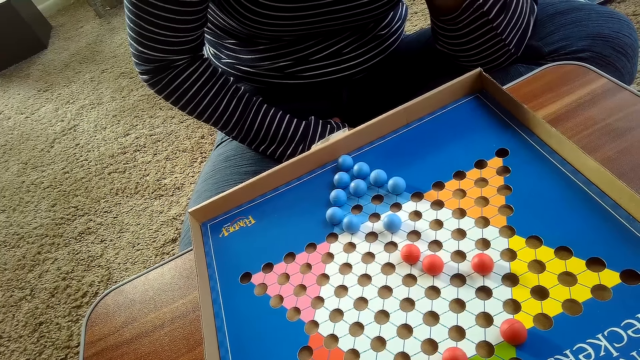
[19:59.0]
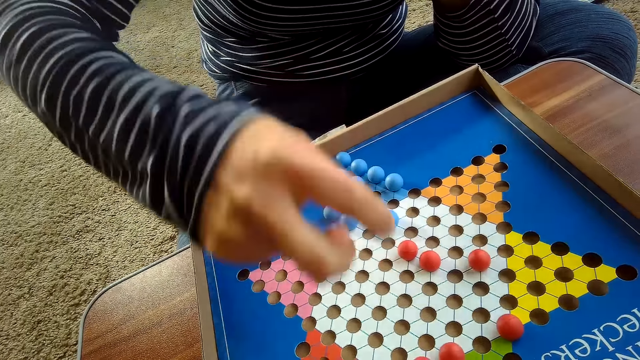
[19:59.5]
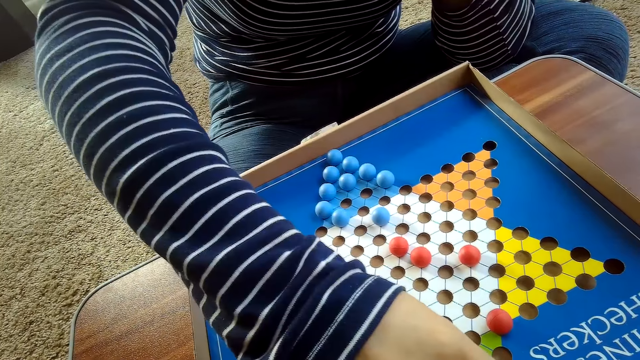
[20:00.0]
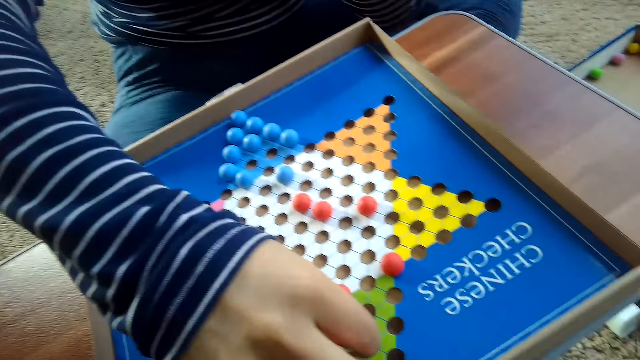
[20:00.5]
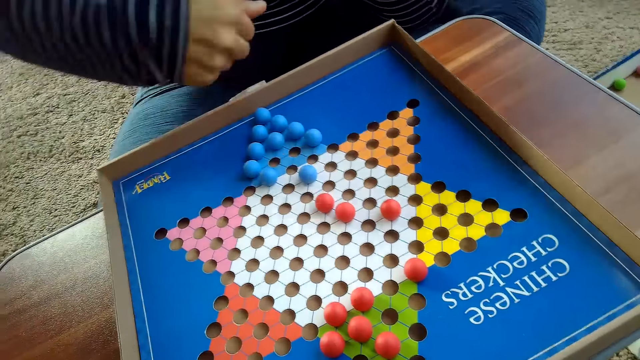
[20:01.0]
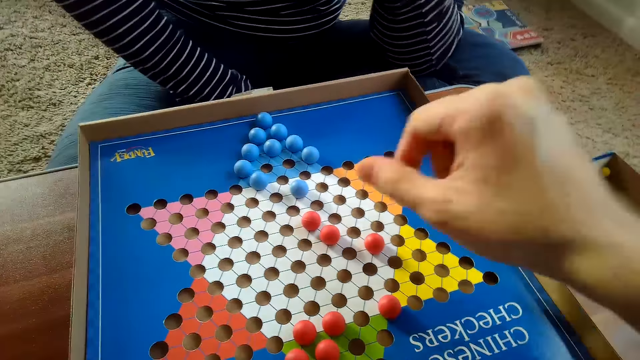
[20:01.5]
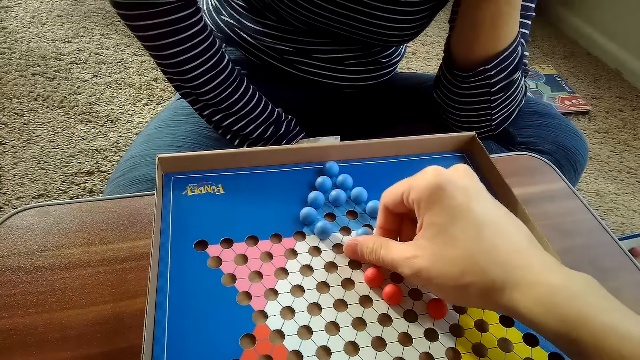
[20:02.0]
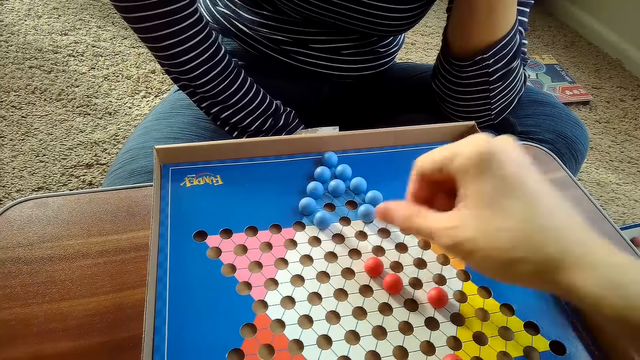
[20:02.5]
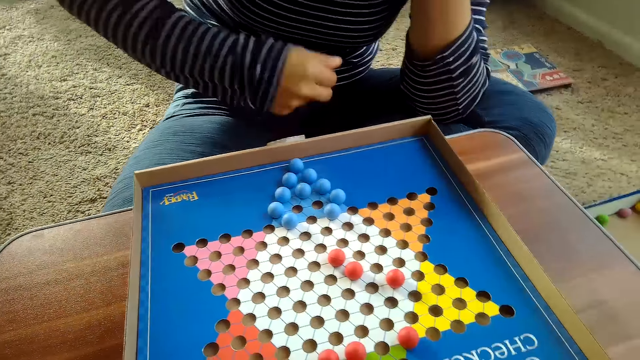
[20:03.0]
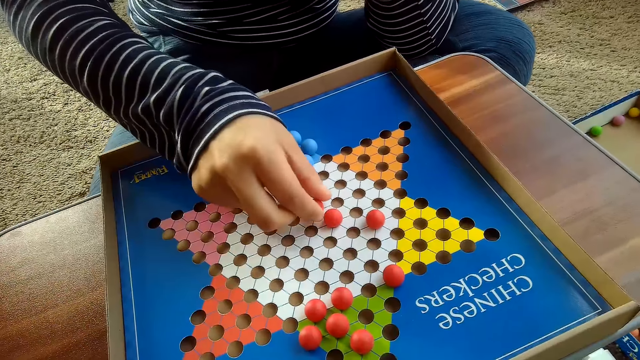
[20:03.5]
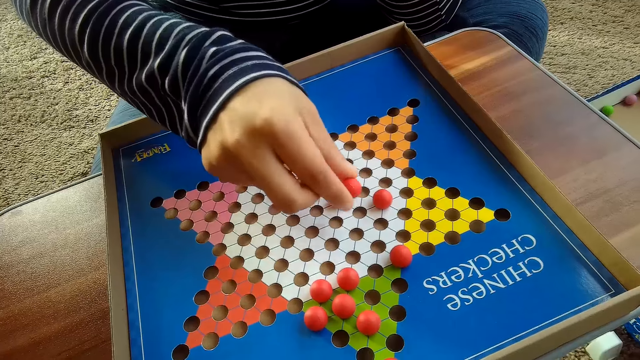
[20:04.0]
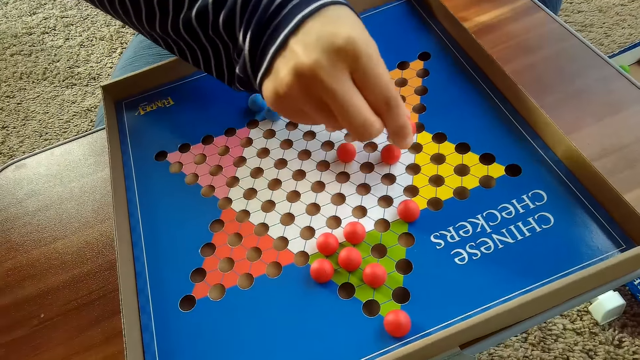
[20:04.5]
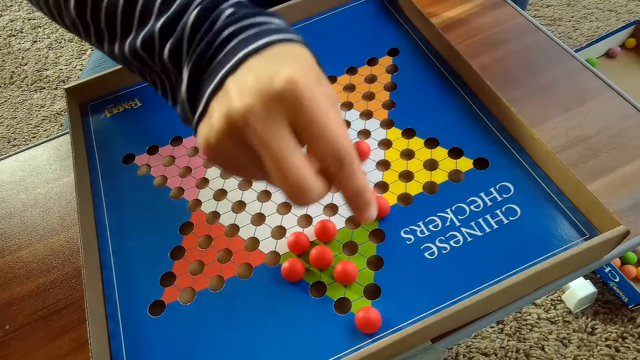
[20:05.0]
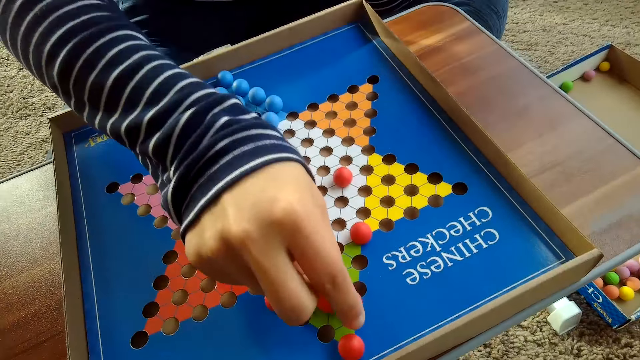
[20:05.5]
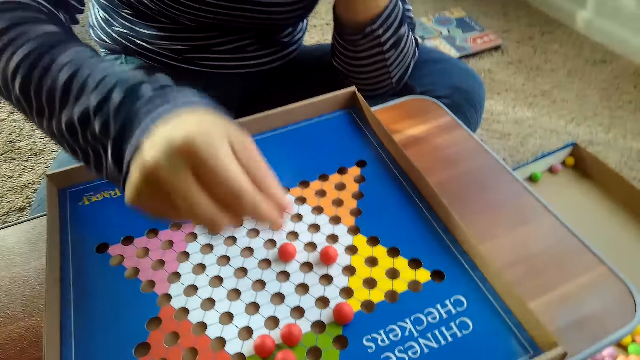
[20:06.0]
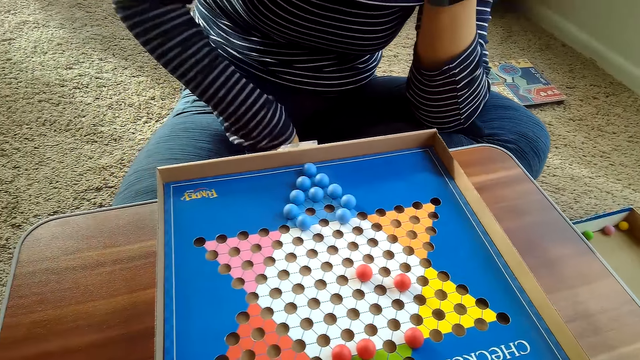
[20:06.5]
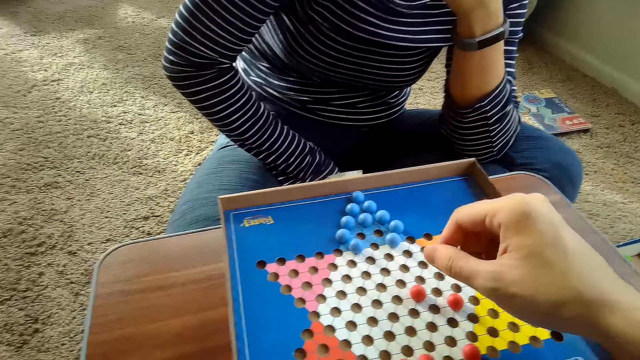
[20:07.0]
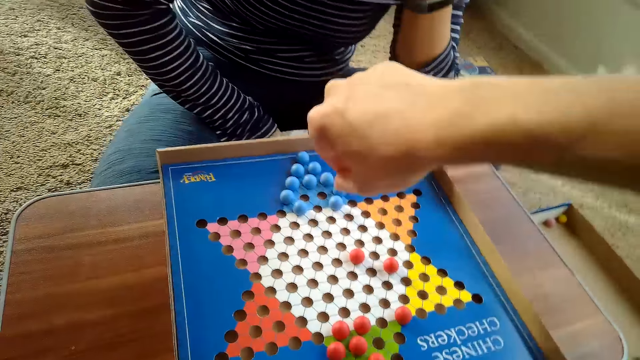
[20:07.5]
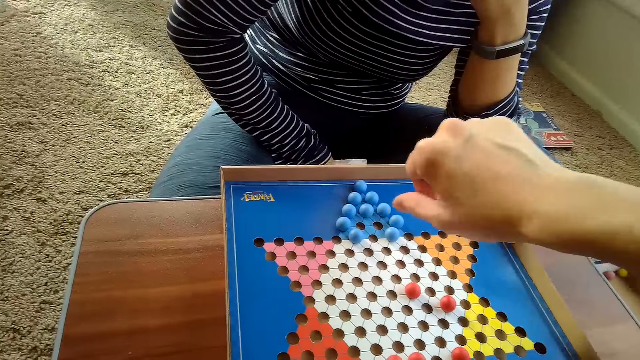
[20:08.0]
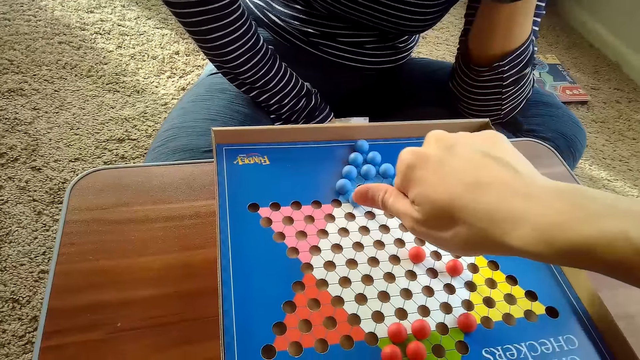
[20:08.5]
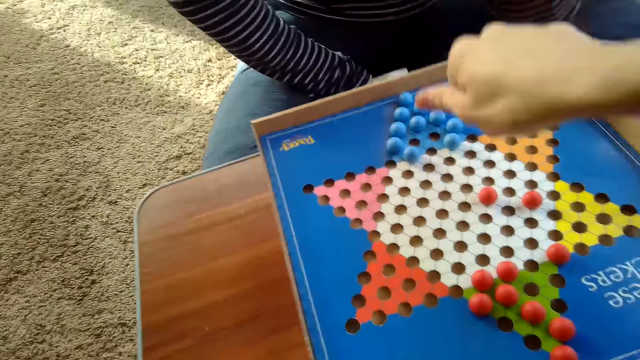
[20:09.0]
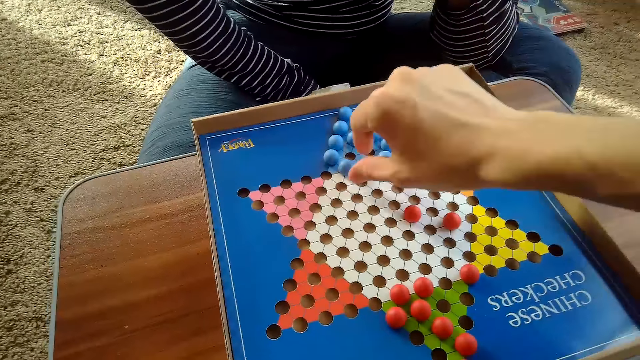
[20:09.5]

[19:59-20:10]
A woman touches another red Chinese checkers ball on the Chinese checkers board on the table with her right hand. She moves the marble to the board. The camera wearer moves another blue Chinese checkers ball on the Chinese checkers board on the table with his right hand. The woman moves another red Chinese checkers ball on the Chinese checkers board on the table with her right hand. The camera wearer moves the marble.

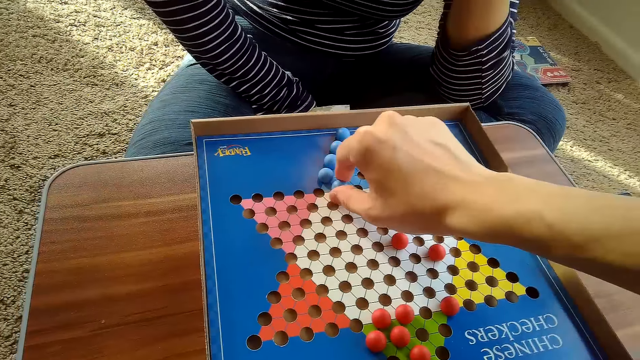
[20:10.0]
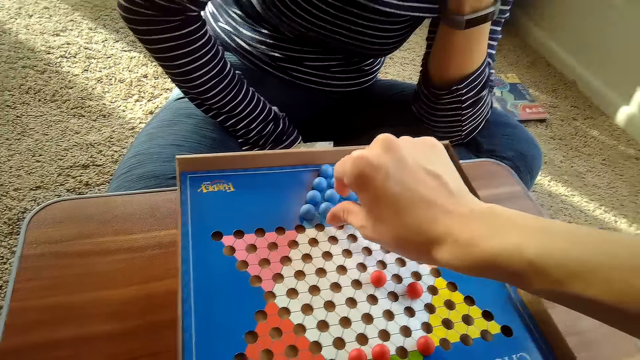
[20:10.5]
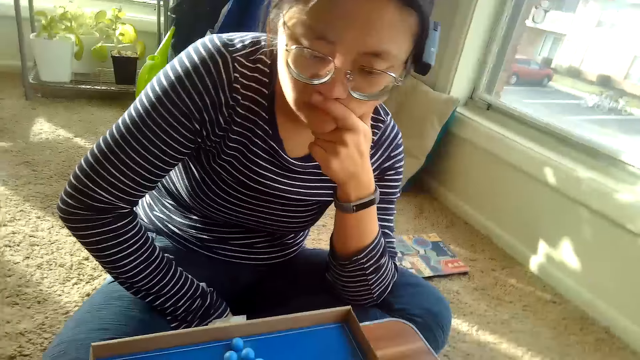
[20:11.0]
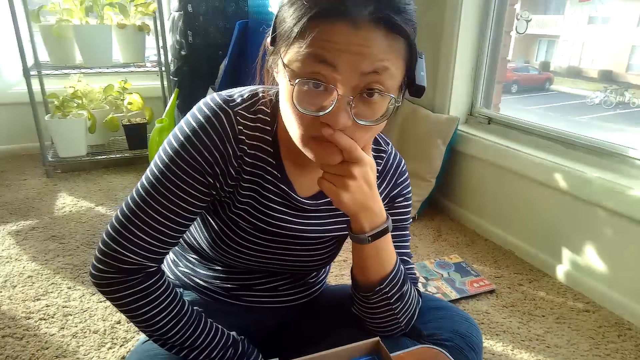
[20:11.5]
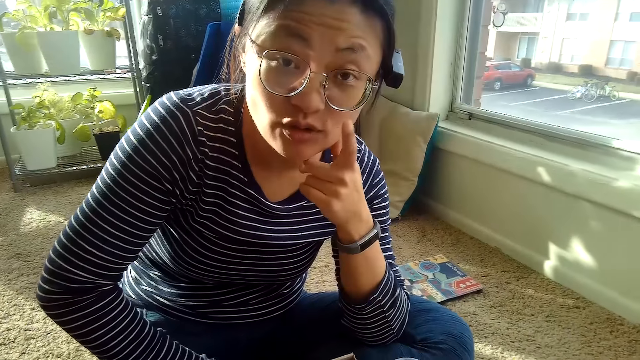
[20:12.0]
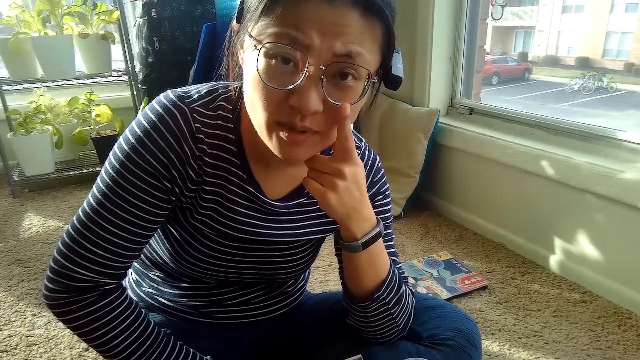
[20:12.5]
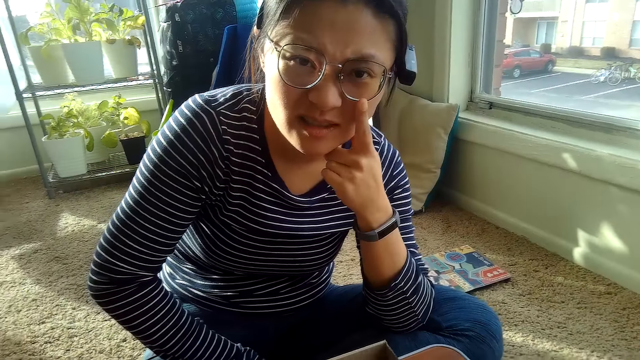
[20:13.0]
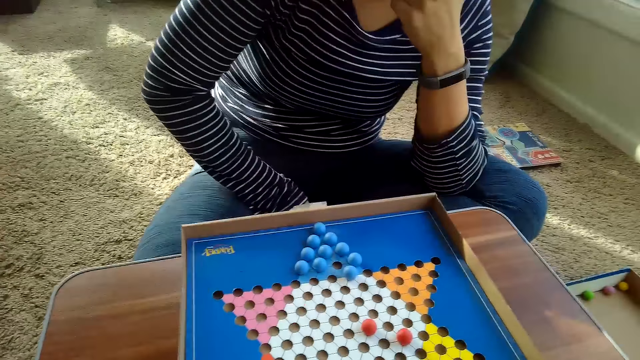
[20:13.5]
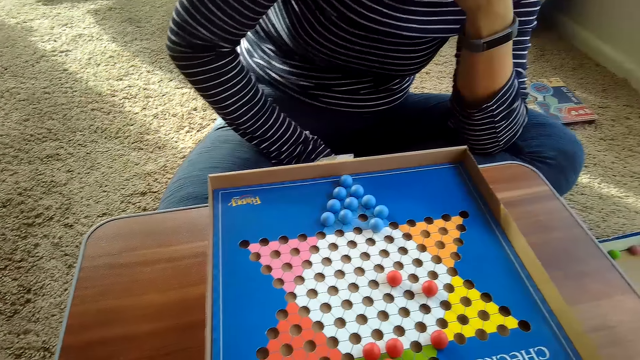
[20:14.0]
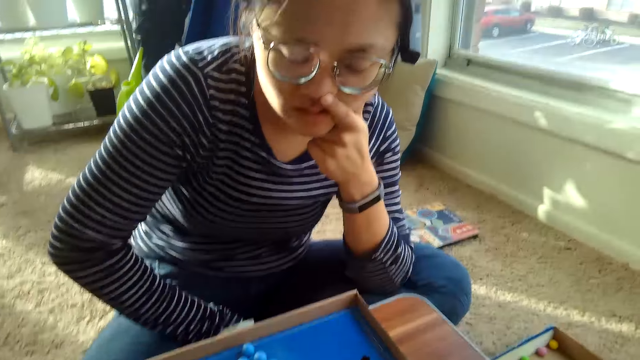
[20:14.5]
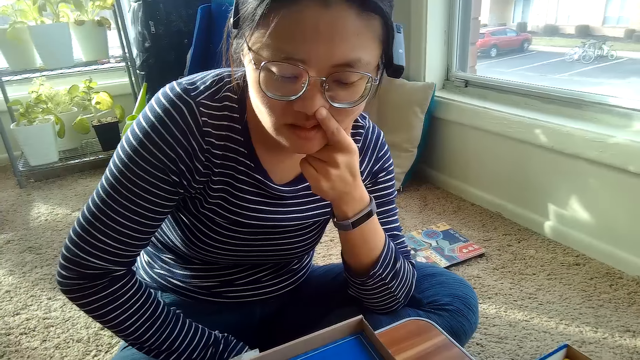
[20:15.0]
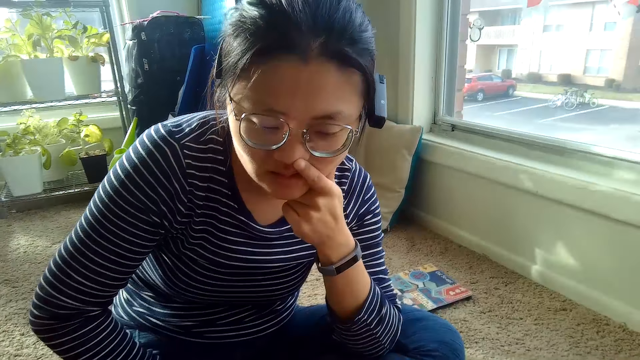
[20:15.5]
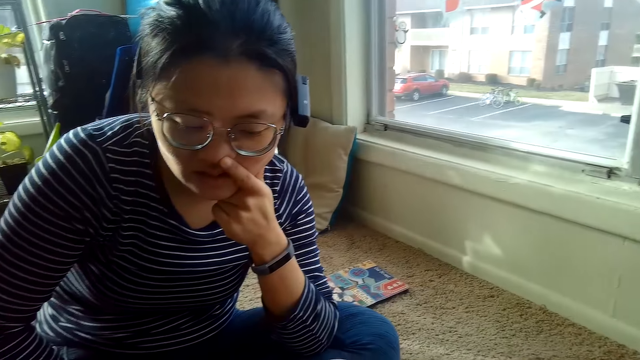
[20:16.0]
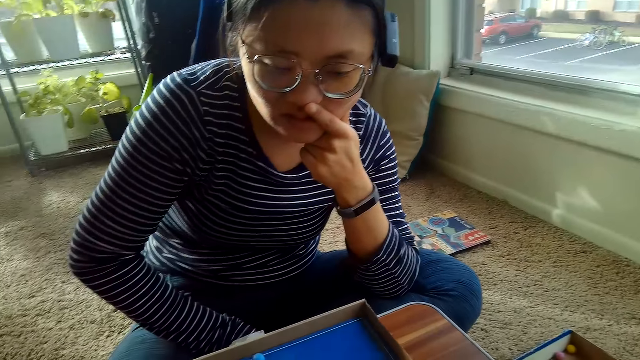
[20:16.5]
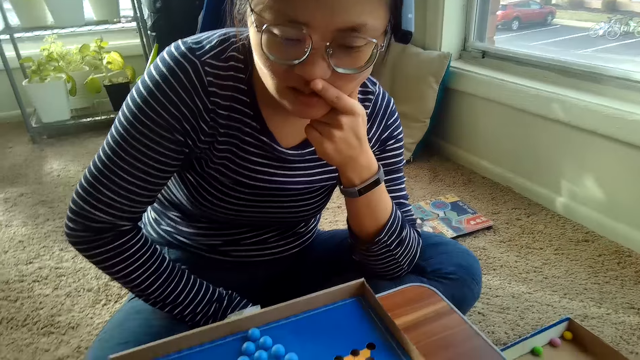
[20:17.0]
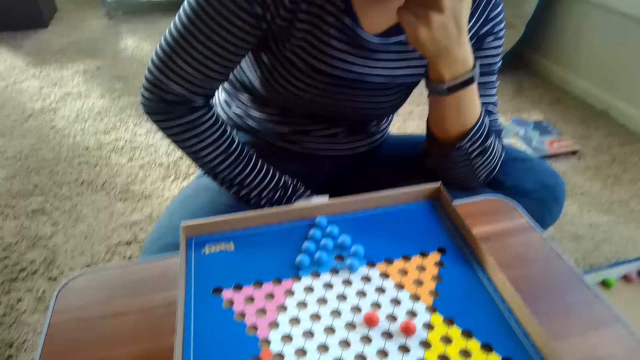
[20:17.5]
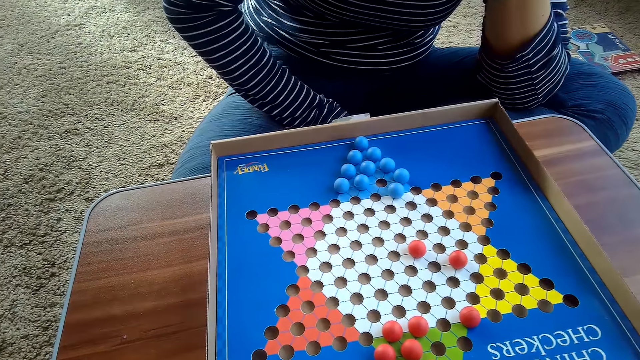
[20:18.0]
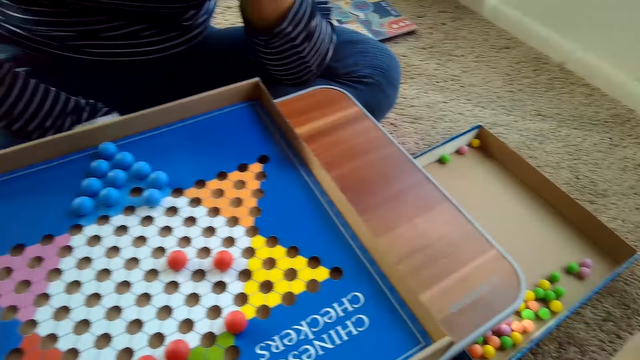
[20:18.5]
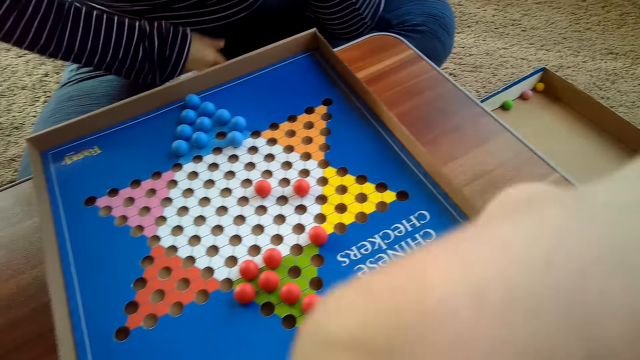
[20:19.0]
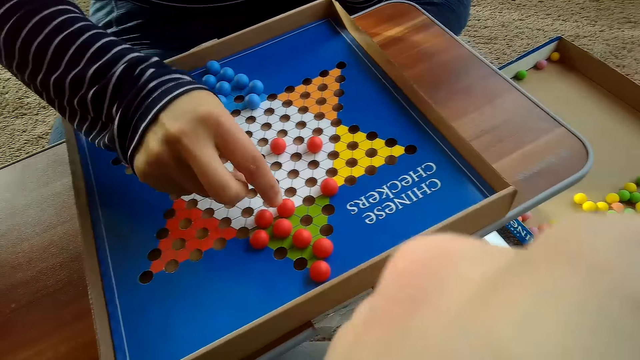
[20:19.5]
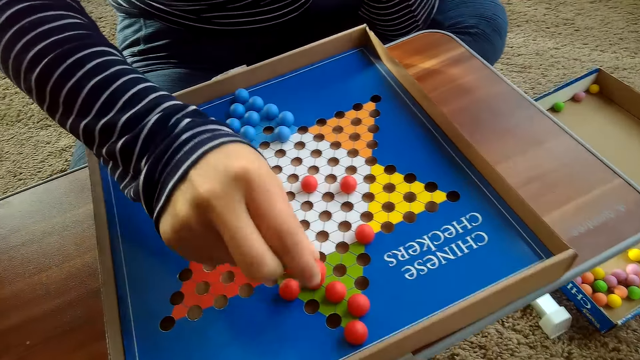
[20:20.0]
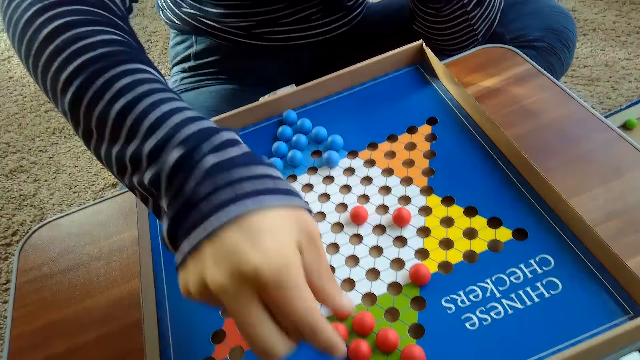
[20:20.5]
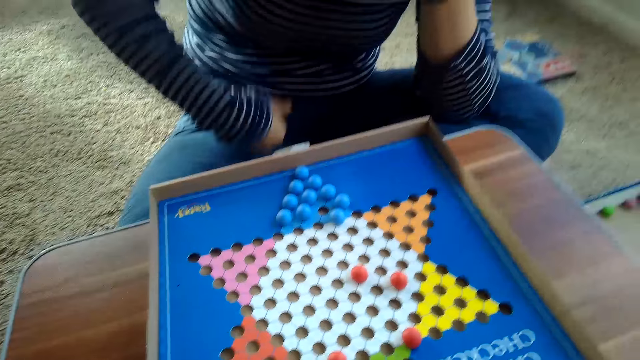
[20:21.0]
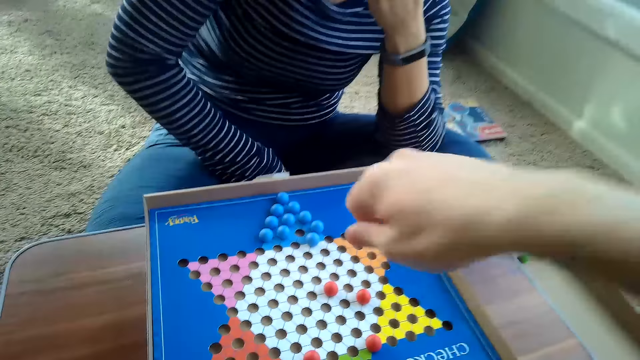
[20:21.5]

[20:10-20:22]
The camera wearer interacts with a woman. The woman looks at the camera wearer. The camera wearer looks around. The woman moves another red Chinese checkers ball on the Chinese checkers board on the table with her right hand. The camera wearer touches his face with his right hand.
